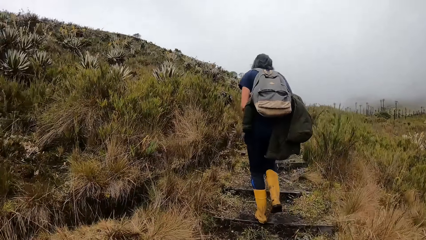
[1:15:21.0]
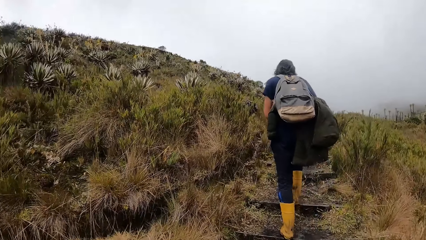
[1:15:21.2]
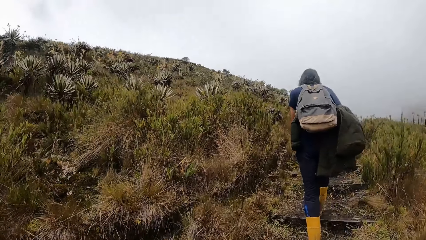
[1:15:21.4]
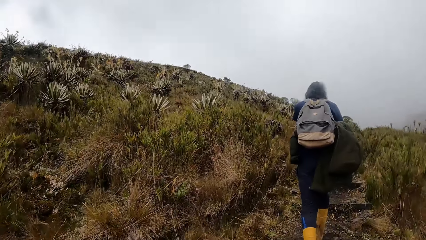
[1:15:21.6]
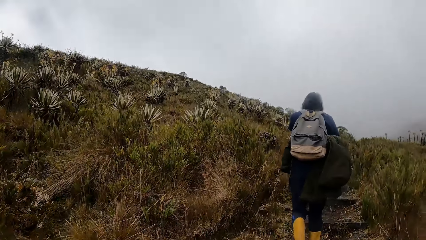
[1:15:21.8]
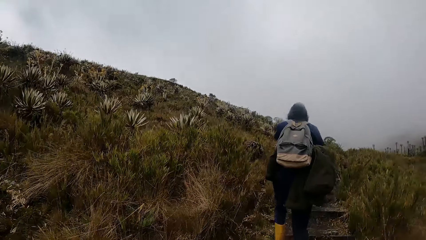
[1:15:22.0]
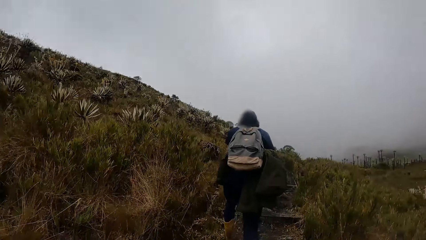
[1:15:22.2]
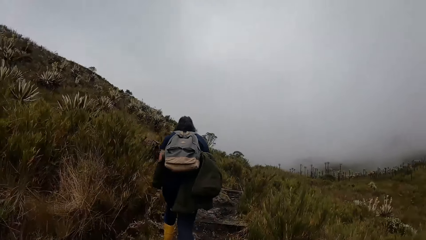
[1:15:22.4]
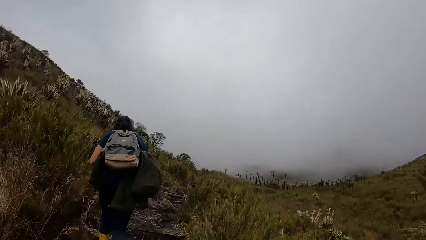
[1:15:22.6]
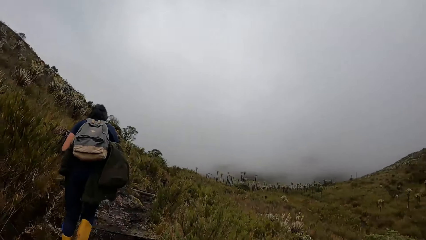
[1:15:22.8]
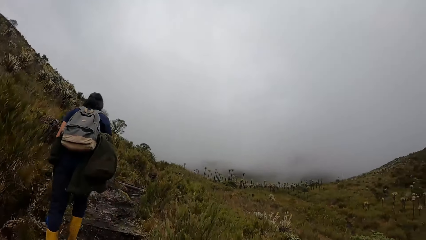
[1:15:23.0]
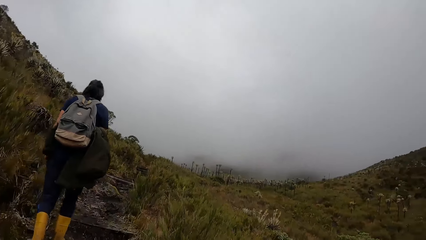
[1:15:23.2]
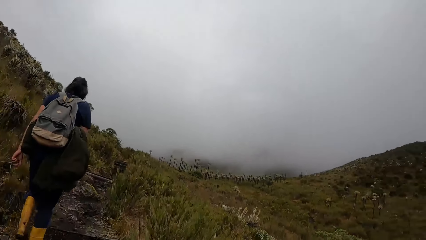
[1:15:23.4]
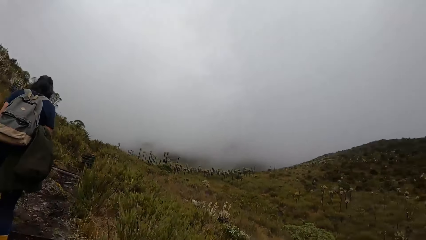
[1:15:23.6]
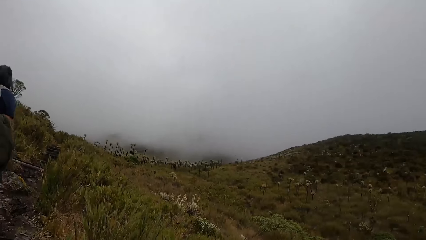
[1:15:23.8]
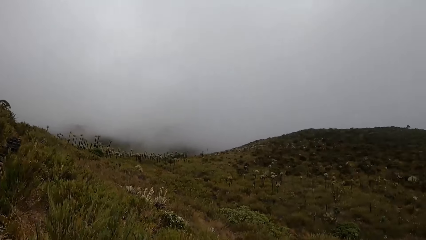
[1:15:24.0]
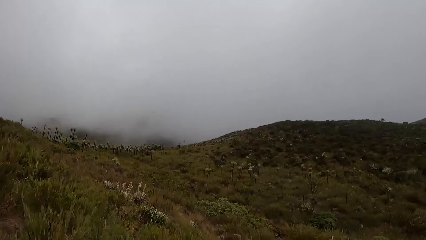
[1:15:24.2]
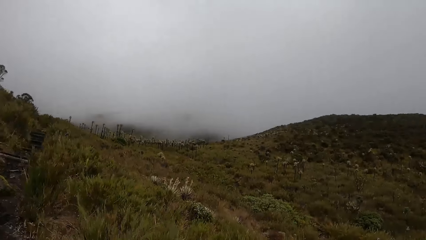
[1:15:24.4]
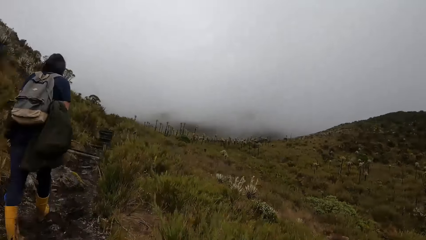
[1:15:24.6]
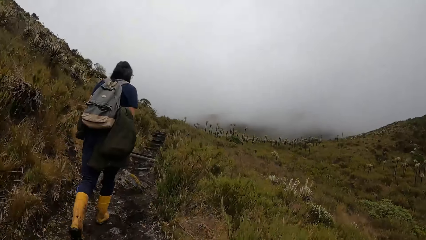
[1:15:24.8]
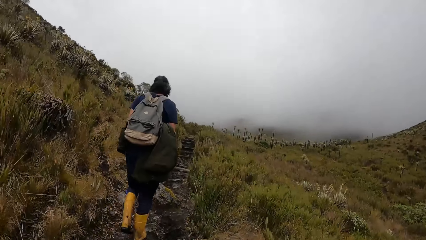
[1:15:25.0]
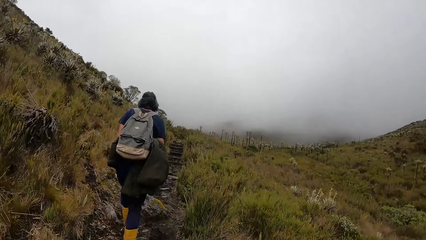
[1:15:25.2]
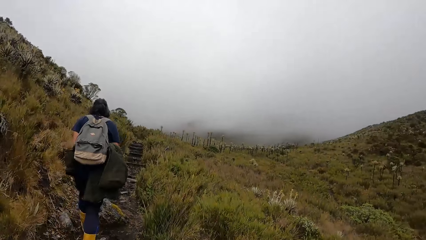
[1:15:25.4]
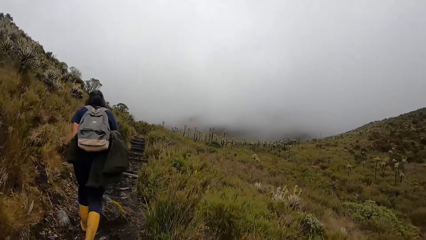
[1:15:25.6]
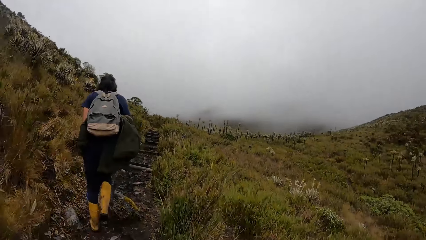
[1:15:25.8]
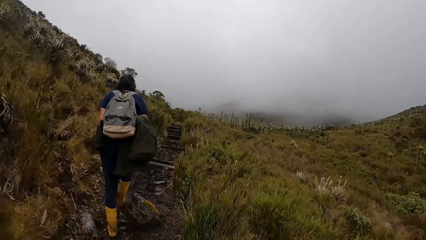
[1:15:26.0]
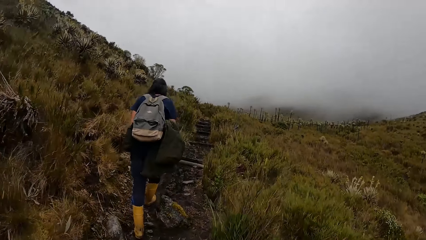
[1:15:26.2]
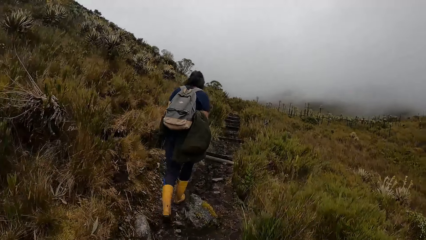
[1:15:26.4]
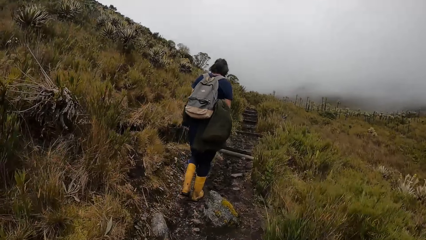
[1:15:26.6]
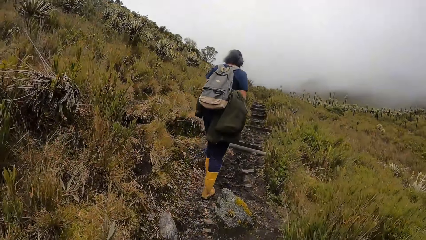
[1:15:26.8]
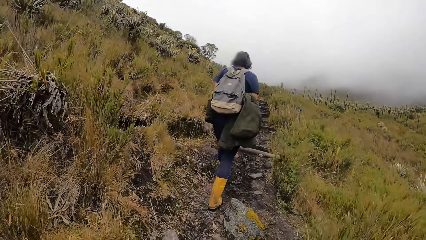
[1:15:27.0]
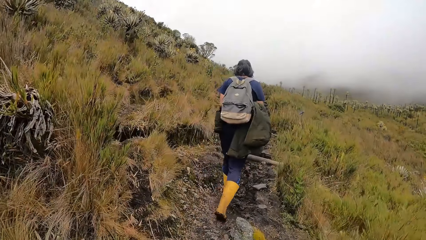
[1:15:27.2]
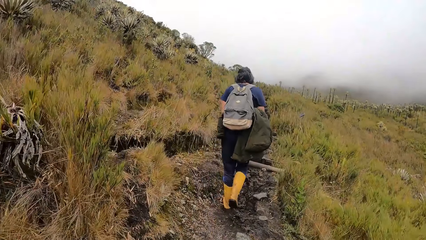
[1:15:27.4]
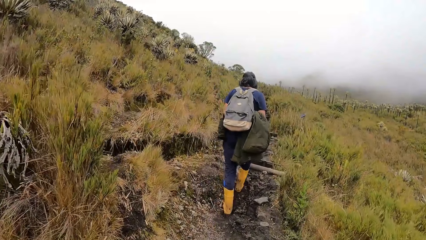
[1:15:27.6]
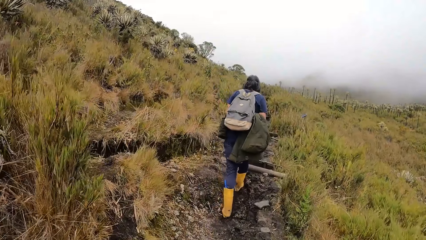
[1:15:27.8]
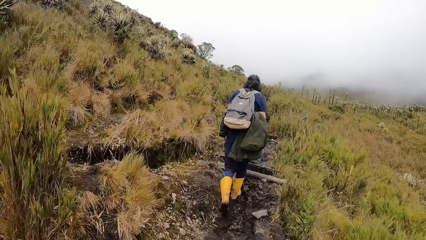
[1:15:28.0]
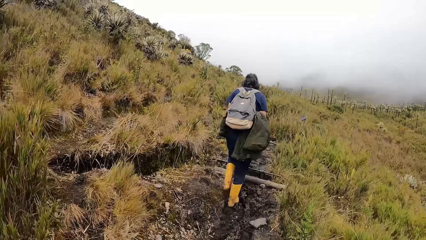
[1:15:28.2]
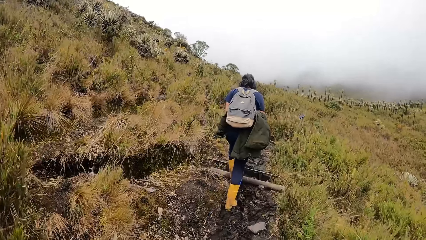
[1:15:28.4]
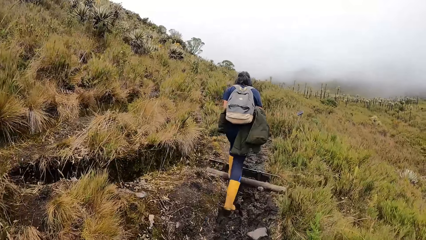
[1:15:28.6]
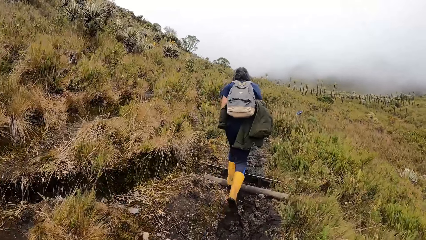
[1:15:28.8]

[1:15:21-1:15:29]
The camera wearer looks around.

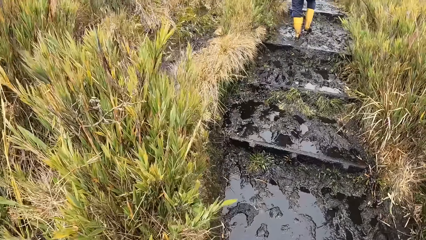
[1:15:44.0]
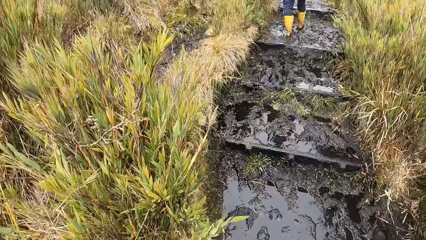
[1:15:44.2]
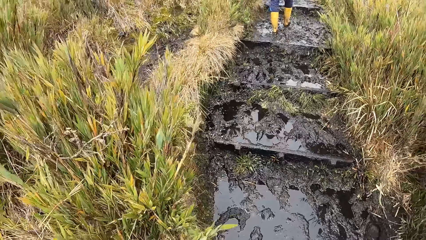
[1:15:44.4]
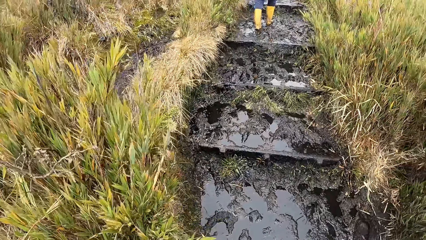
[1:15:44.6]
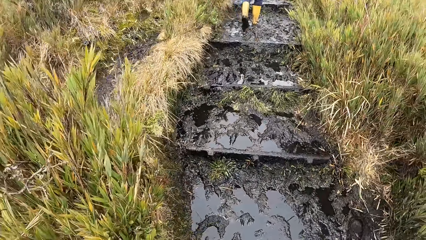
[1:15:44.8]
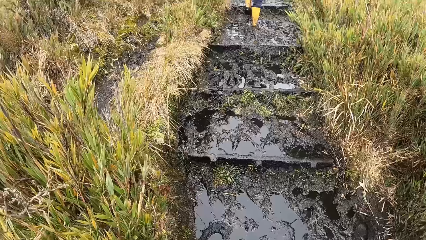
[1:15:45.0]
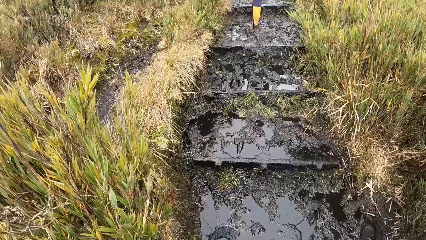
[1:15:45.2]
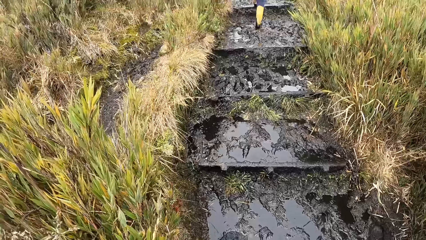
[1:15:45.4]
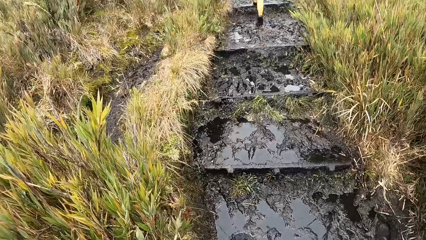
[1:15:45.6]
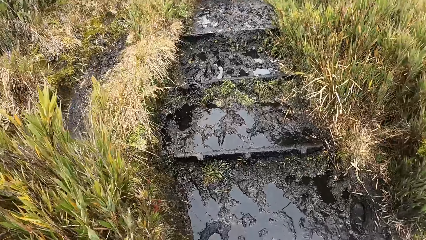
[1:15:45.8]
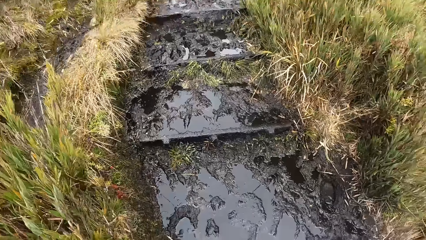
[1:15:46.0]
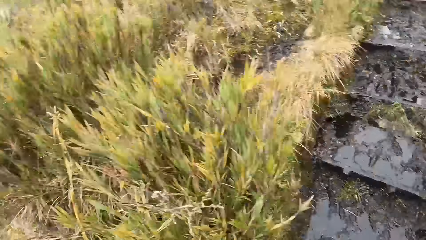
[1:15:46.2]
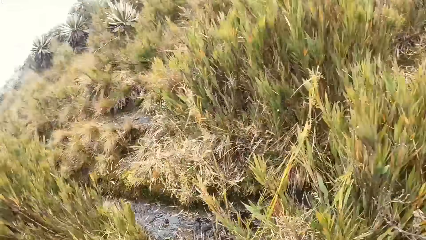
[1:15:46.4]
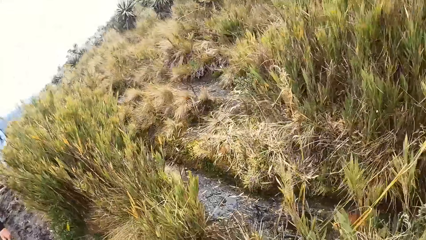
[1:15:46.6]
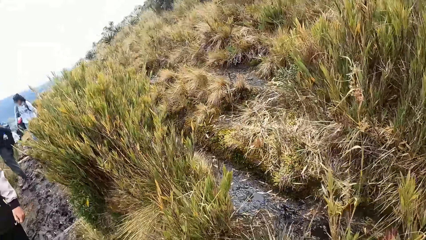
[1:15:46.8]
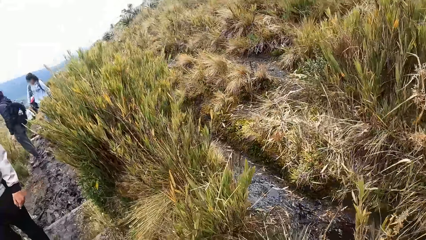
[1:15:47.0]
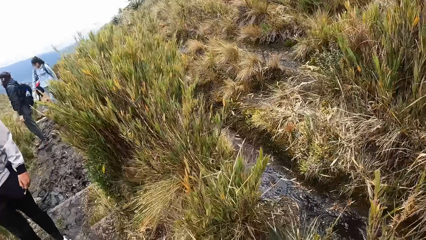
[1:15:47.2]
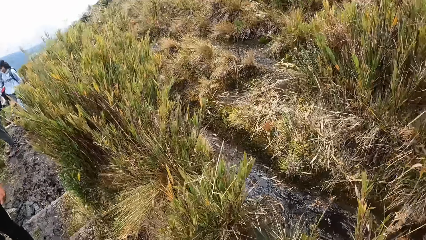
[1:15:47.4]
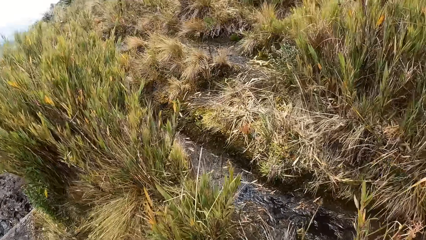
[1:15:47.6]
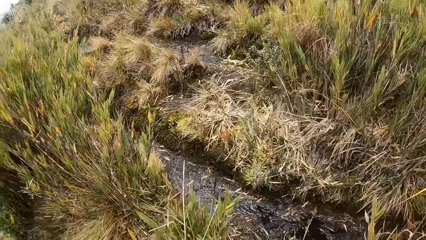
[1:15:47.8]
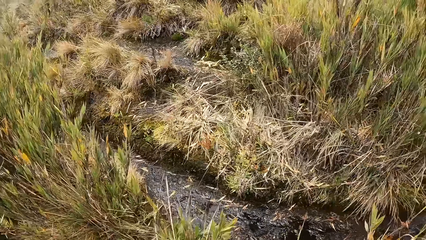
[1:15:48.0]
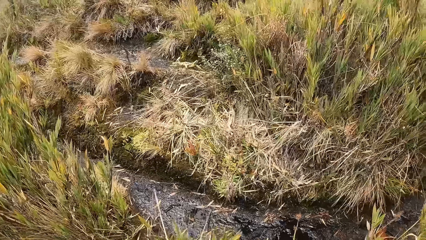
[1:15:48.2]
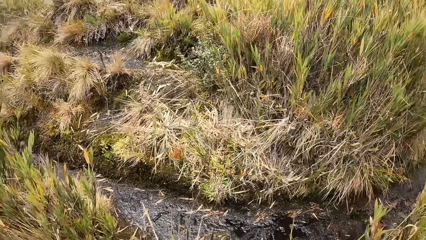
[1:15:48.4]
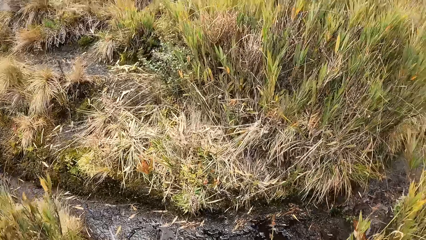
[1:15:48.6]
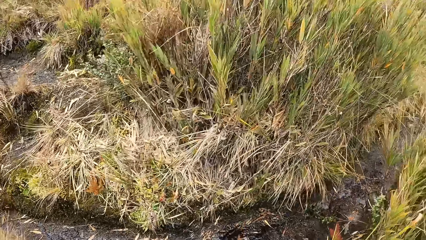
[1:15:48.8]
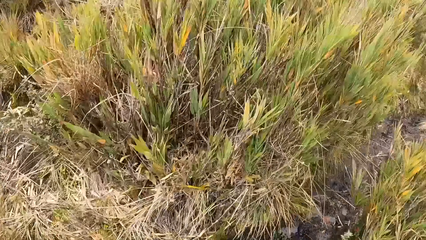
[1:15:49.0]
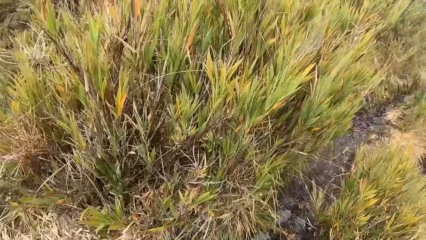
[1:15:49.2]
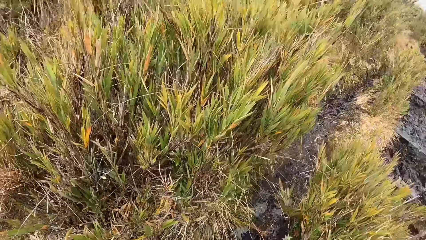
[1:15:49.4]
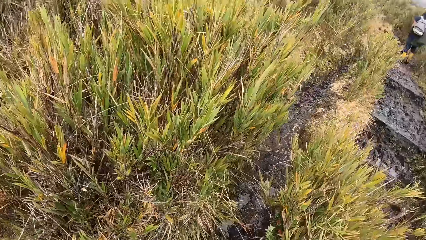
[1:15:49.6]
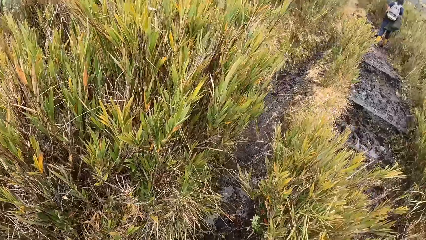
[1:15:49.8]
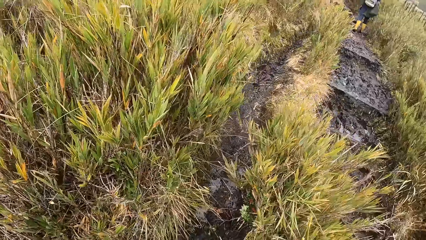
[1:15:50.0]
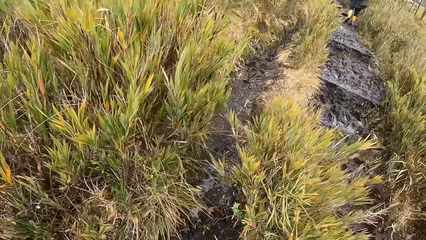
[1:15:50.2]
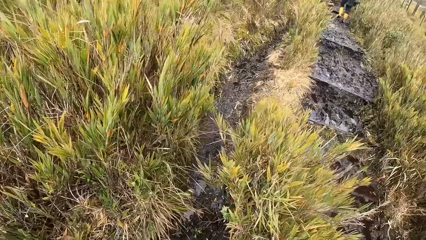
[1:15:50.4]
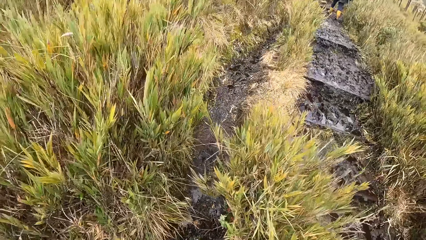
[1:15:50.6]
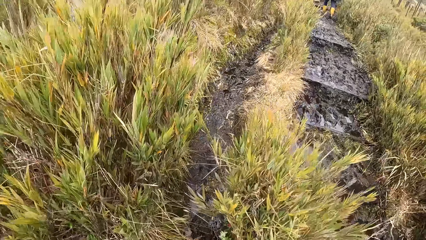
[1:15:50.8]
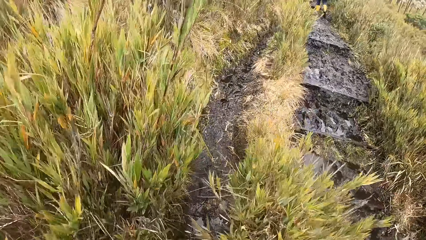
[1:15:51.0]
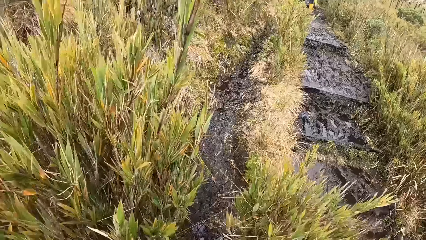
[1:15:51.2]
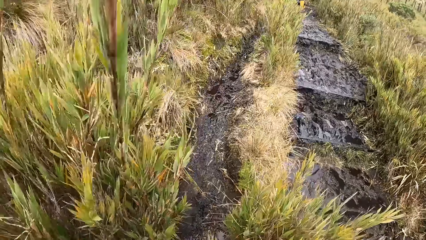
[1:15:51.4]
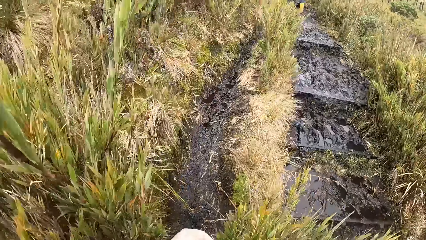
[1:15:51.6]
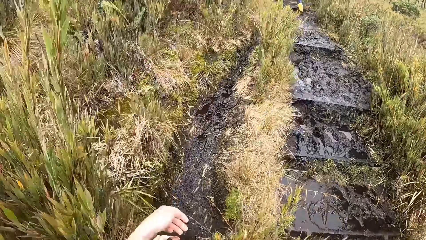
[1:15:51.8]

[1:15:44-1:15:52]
The camera wearer looks around. They walk up the hill.
